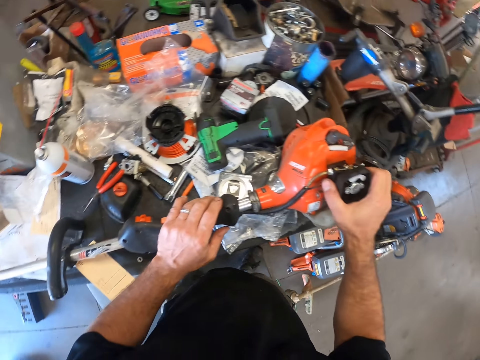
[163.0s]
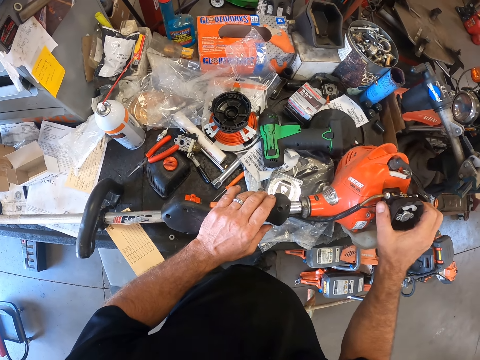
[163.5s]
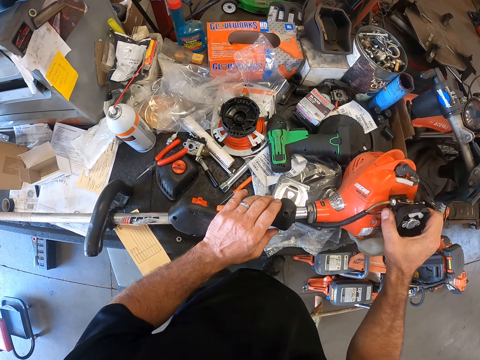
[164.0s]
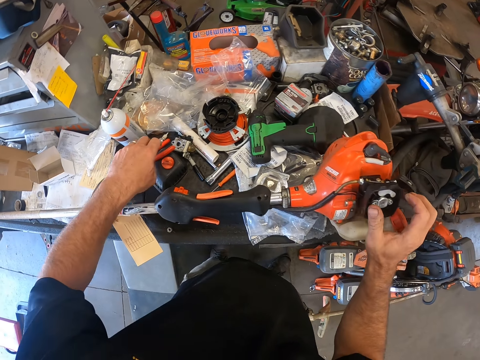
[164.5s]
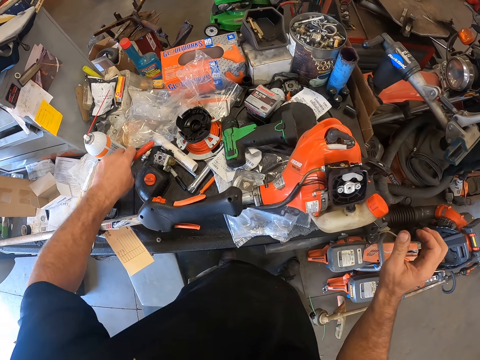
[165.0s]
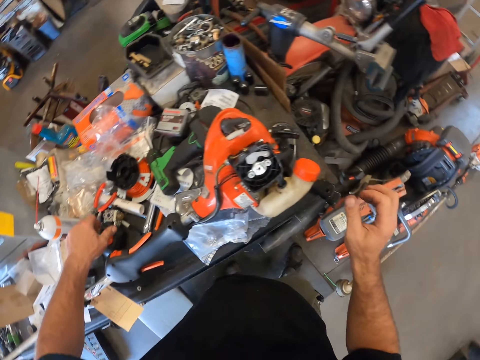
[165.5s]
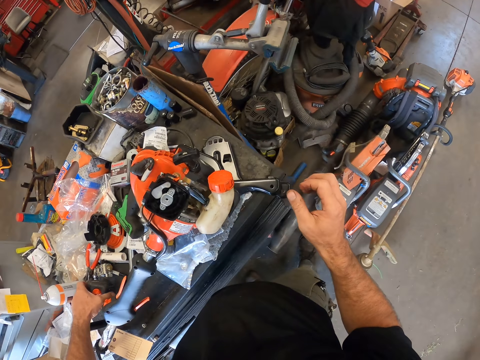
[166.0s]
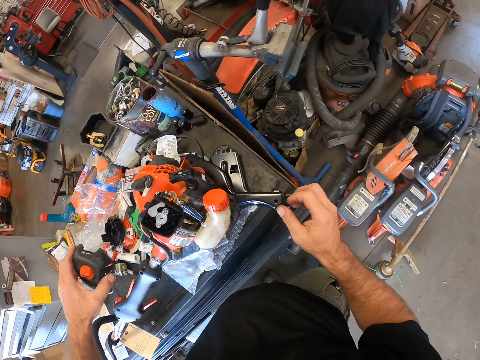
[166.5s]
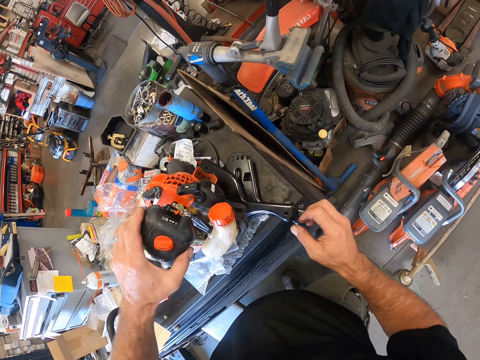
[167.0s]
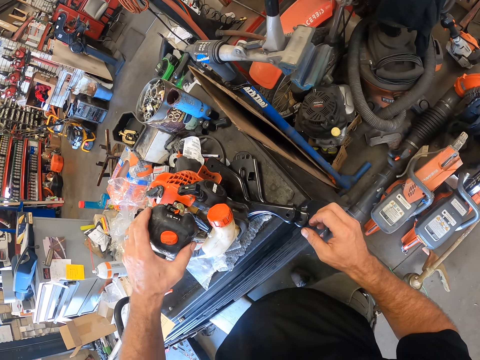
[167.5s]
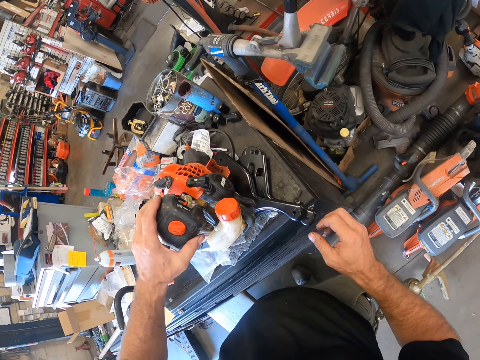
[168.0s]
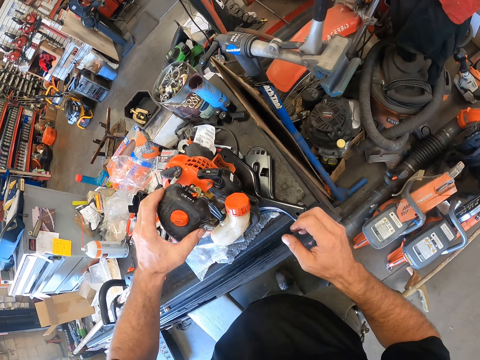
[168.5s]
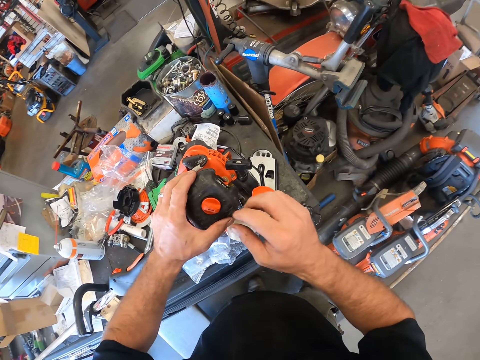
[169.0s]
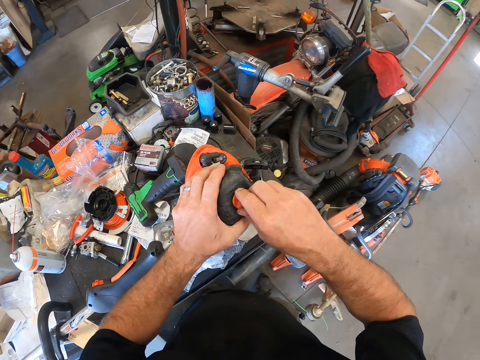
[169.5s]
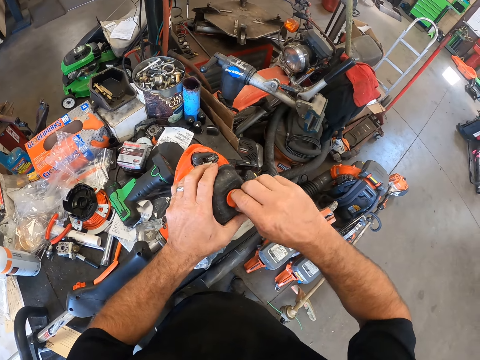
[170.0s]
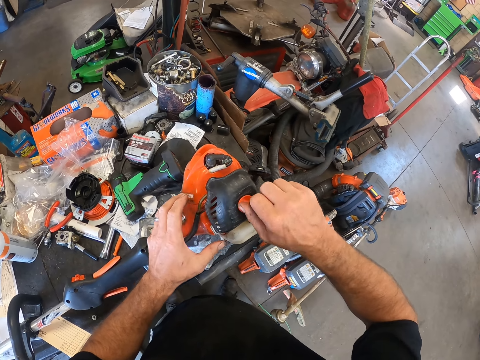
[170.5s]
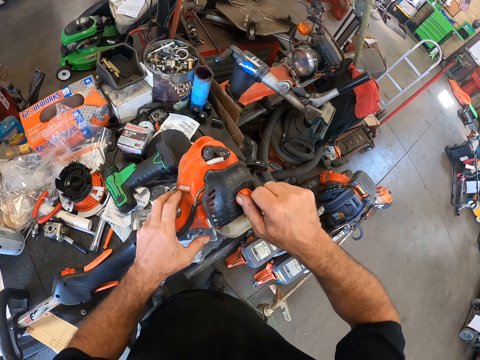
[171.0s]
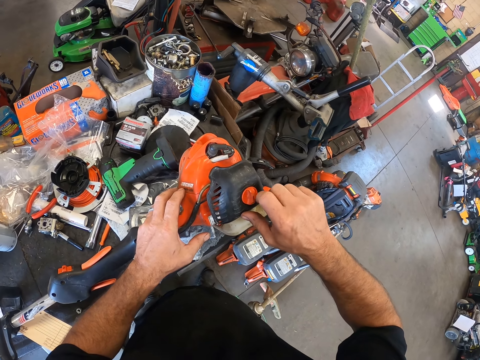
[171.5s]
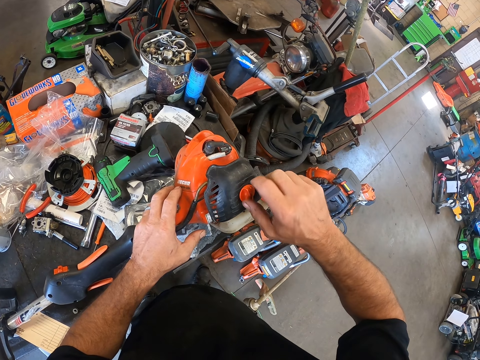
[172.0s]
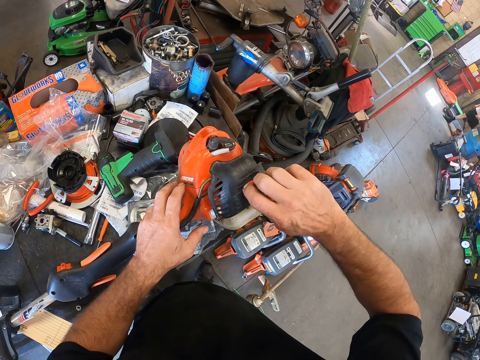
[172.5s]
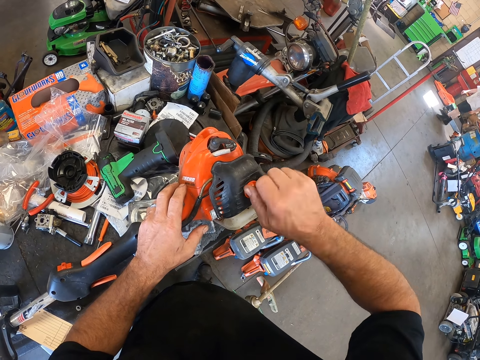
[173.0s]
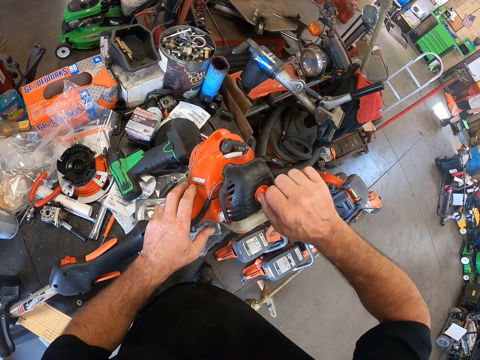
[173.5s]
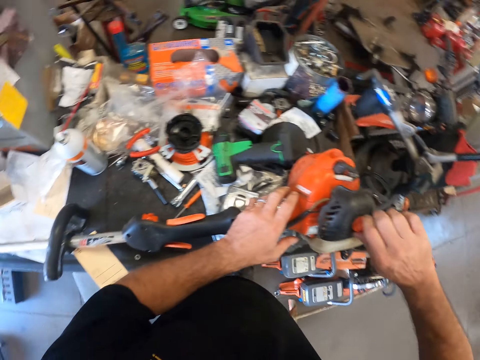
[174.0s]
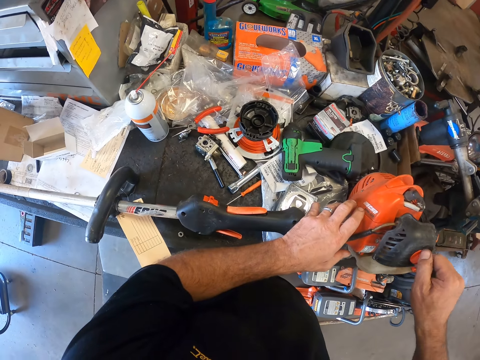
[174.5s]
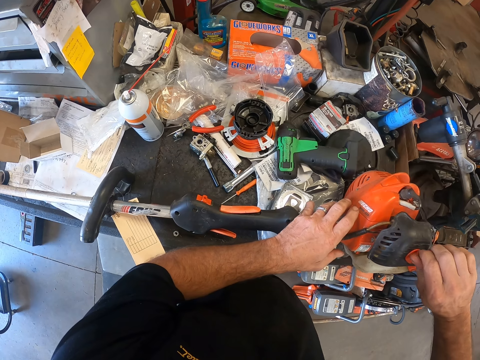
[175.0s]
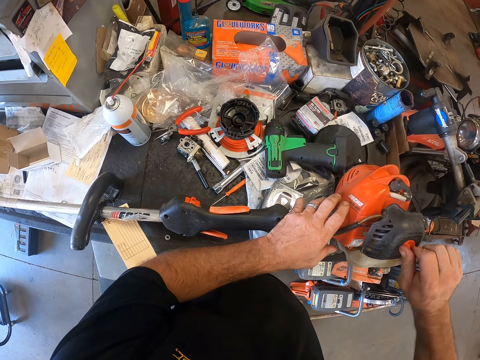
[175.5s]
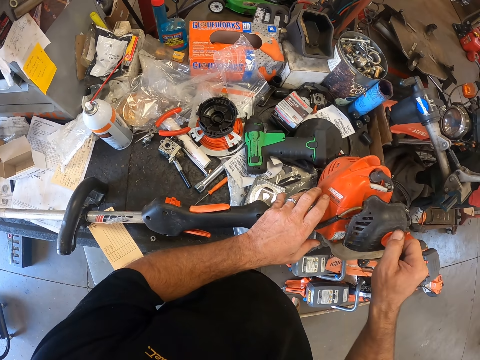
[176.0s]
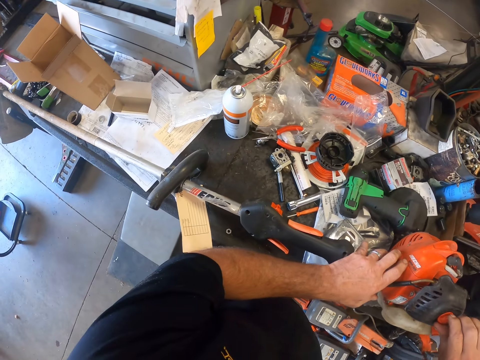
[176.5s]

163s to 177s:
The camera wearer moves the needle nose plier on the tool box chest with his left hand. He picks up a grass trimmer cover or plastic cover from the tool box chest with his left hand. He places the grass trimmer cover on the grass trimmer with his left hand. He tightens the plastic cover on the carburetor. He turns a knob on the grass trimmer cover with his right hand. A person walks in the room. The camera wearer tightens the plastic cover on the carburetor.

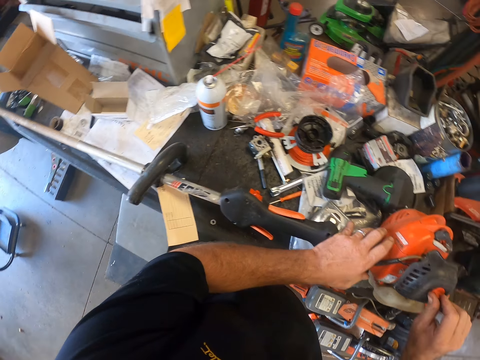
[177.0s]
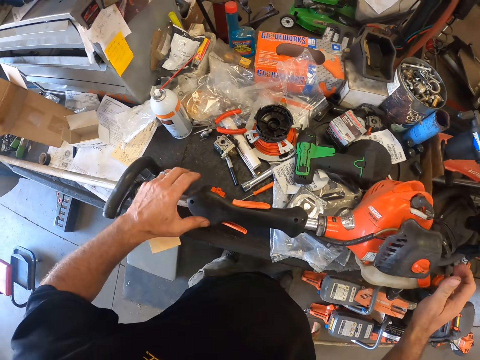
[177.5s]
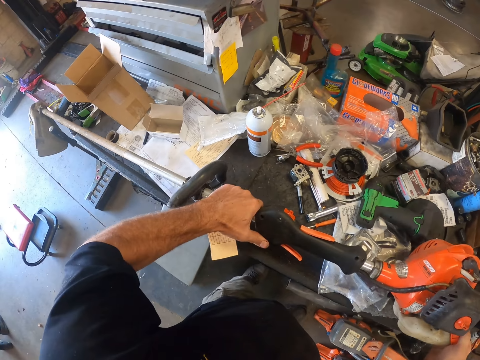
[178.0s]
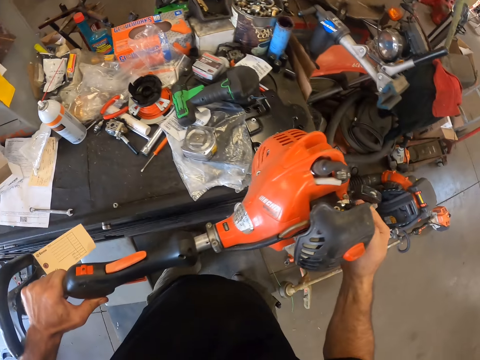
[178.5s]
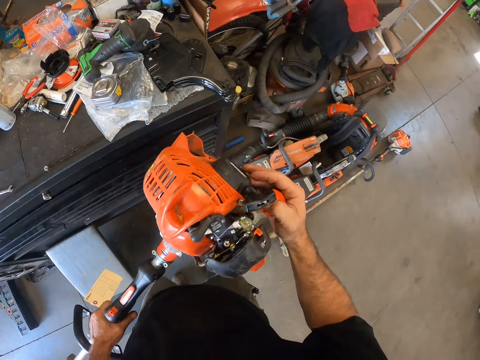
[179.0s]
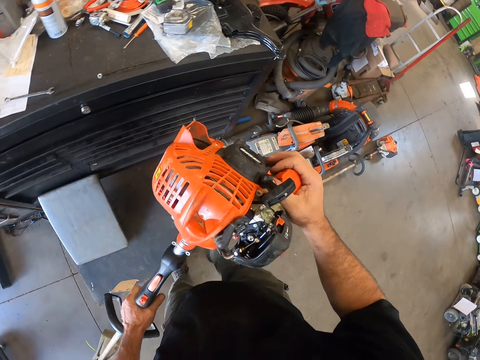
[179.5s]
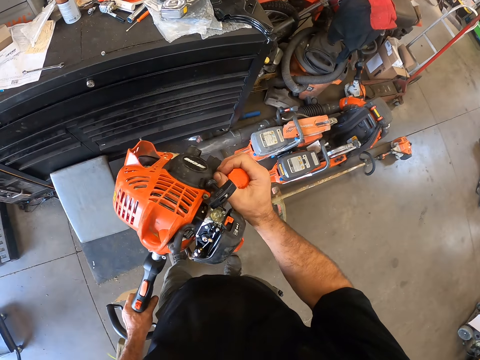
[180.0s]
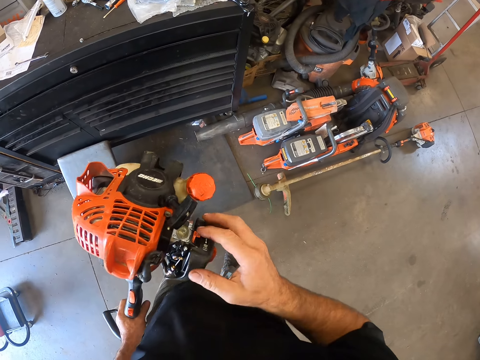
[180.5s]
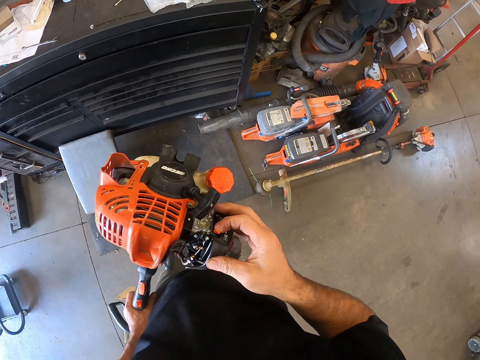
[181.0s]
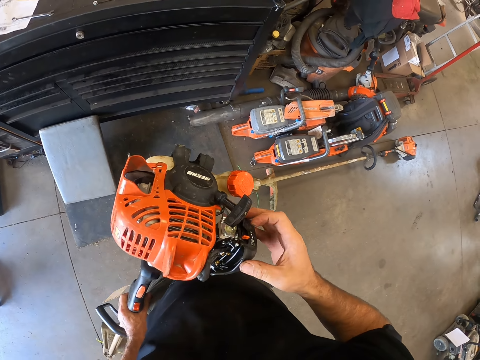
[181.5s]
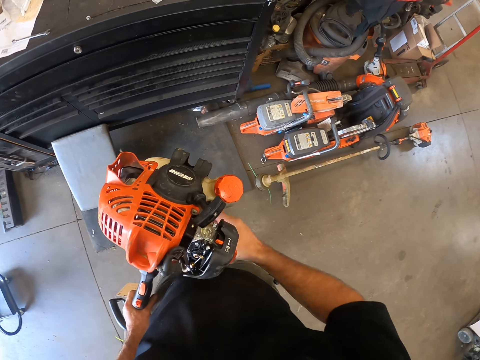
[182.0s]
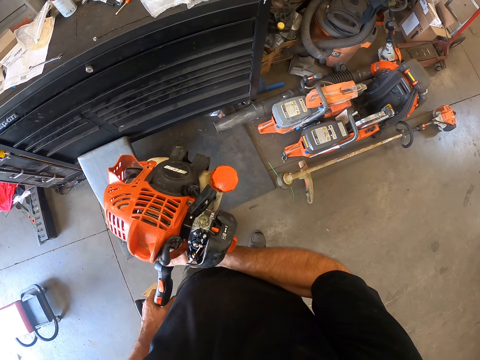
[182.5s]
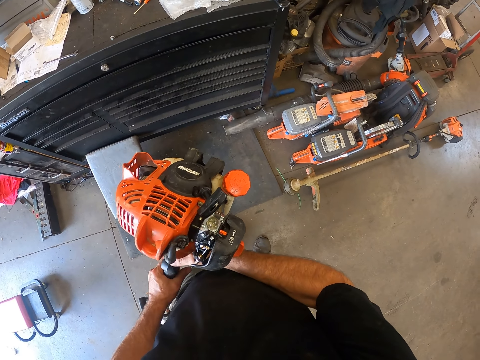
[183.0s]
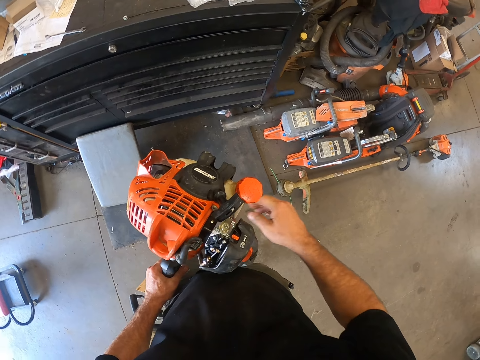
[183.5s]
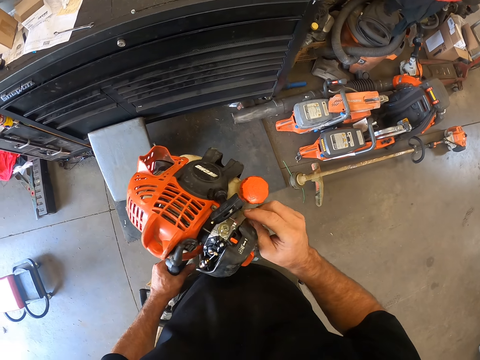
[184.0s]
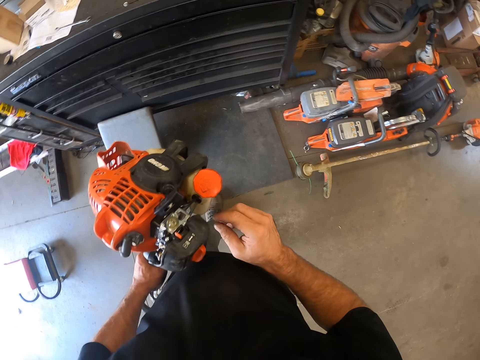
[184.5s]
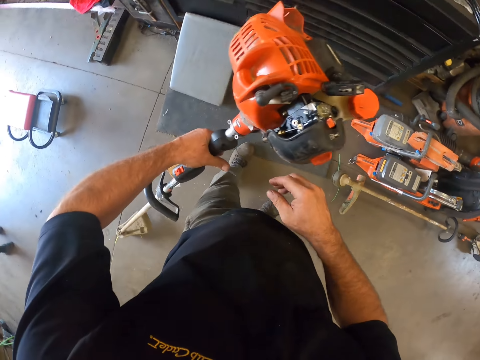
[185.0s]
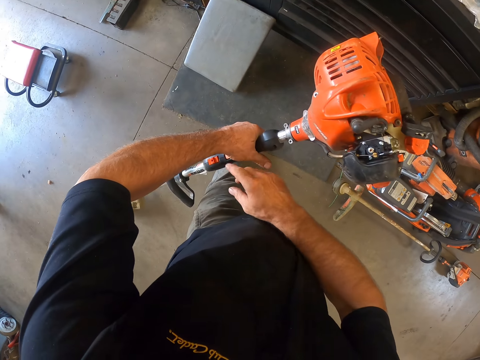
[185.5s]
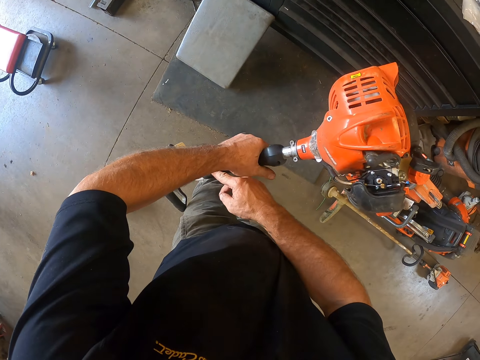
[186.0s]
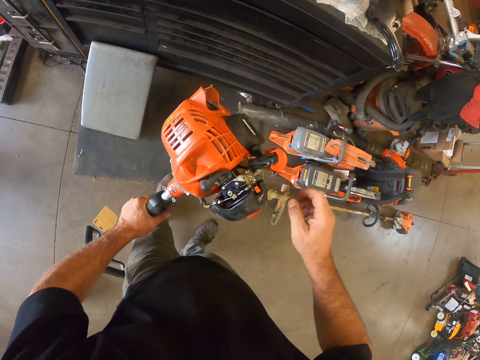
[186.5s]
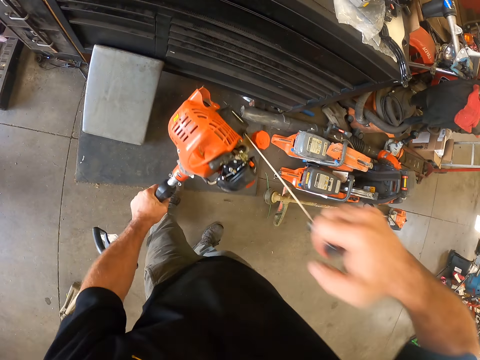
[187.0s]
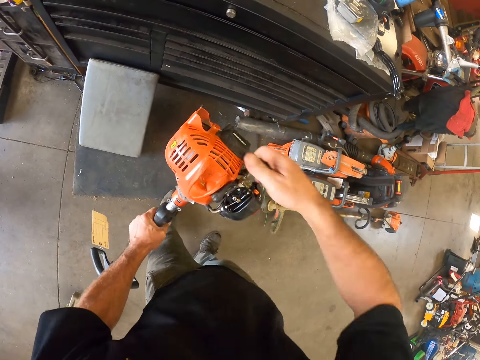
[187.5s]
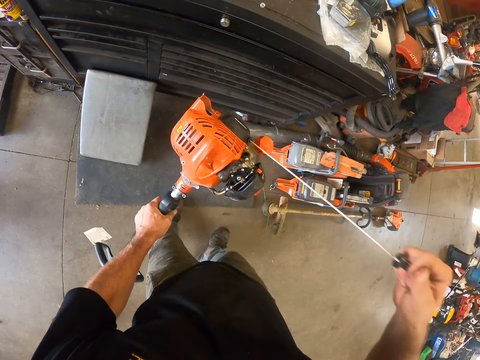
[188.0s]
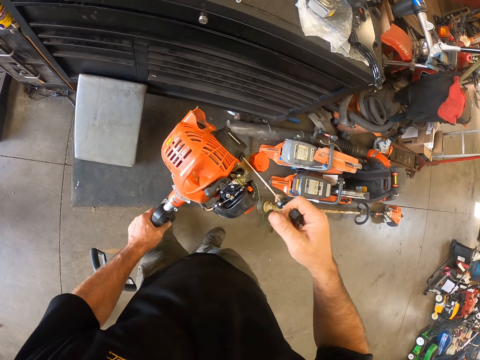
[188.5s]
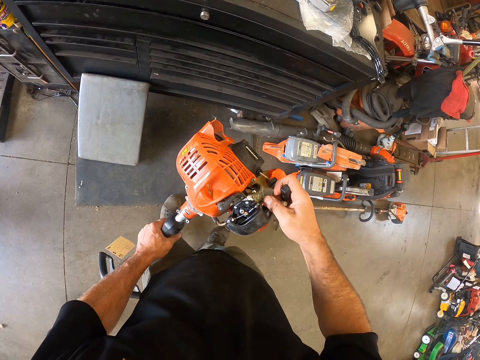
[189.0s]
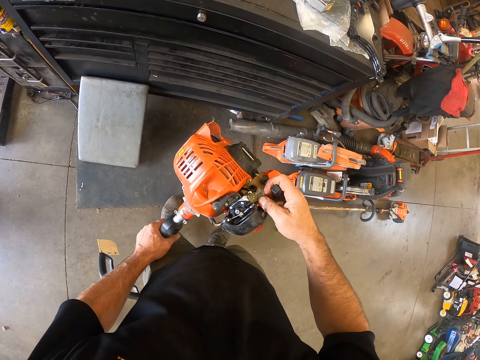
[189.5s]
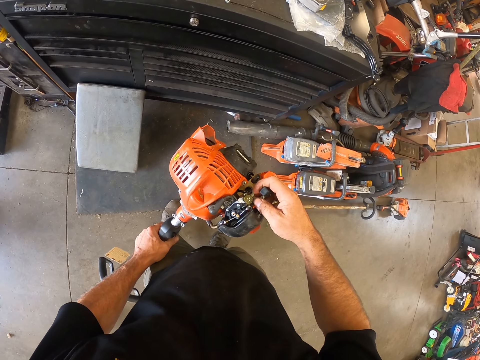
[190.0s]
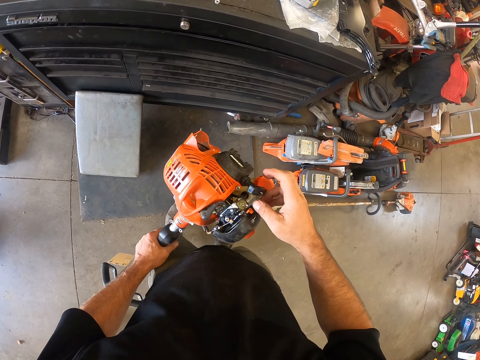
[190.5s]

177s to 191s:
The camera wearer picks up the grass trimmer from the tool box chest with both of his hands. He pushes a switch on the grass trimmer with his right hand. He pushes another switch on the grass trimmer with his right hand. He pulls a starter handle of the grass trimmer with his right hand.
